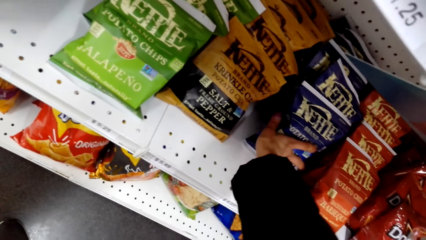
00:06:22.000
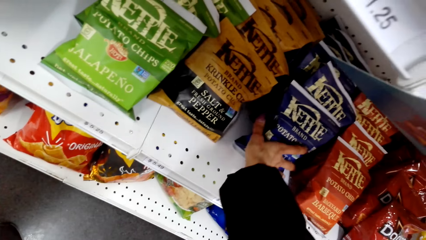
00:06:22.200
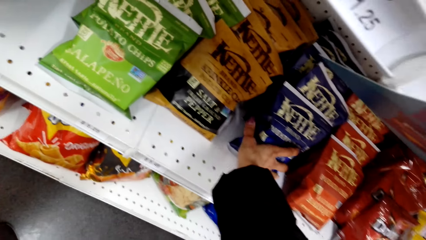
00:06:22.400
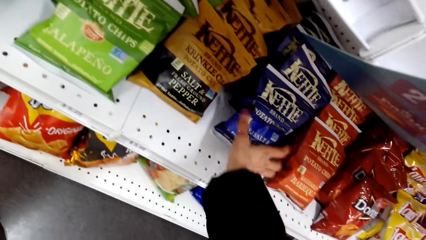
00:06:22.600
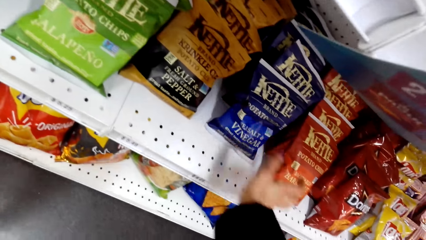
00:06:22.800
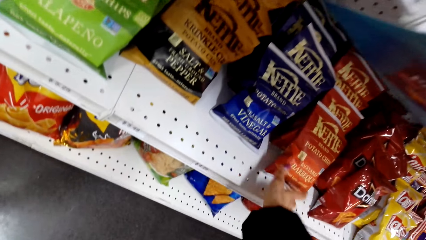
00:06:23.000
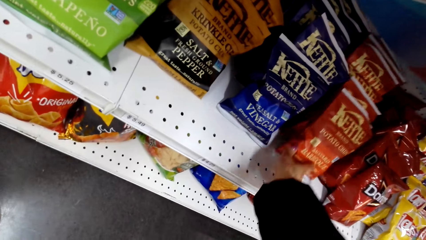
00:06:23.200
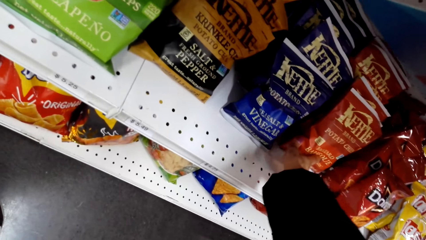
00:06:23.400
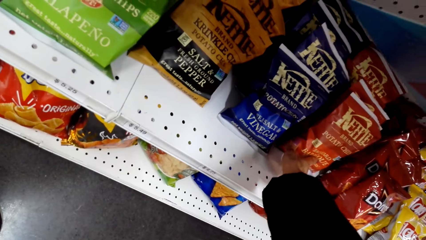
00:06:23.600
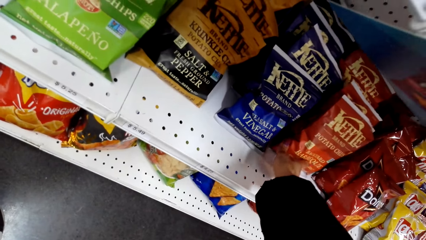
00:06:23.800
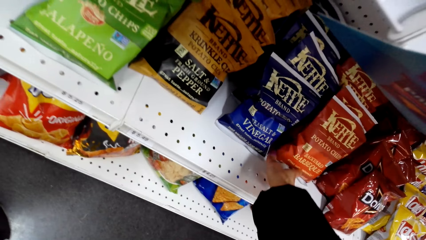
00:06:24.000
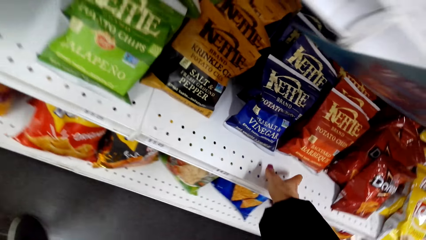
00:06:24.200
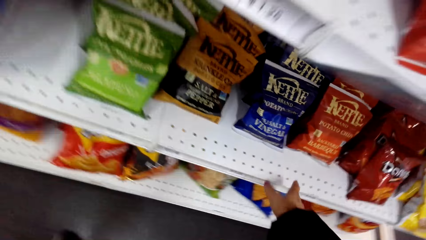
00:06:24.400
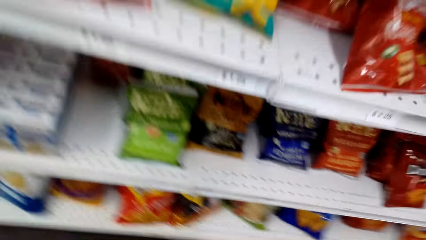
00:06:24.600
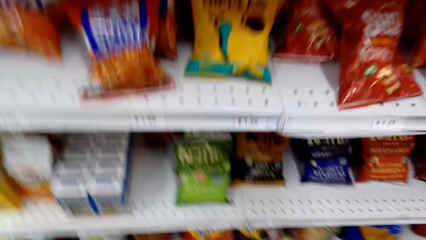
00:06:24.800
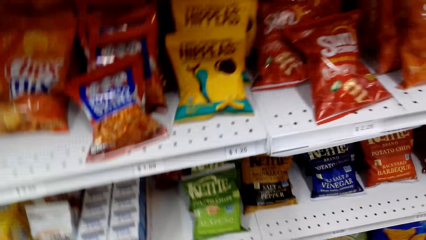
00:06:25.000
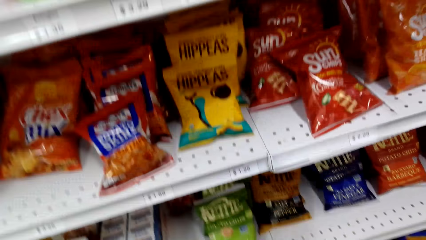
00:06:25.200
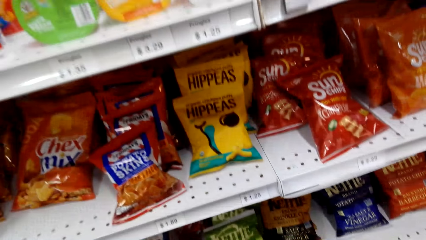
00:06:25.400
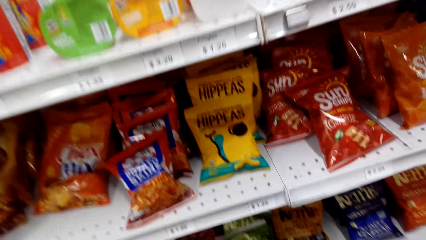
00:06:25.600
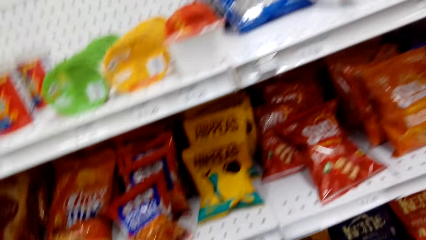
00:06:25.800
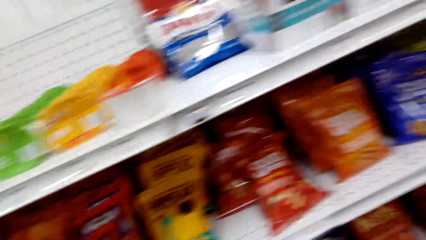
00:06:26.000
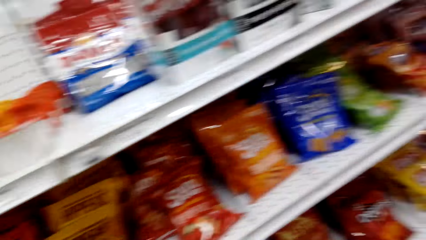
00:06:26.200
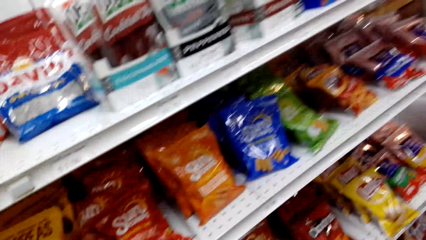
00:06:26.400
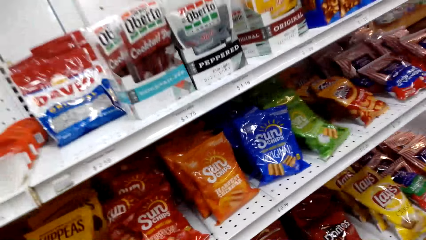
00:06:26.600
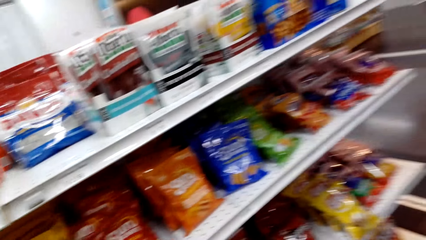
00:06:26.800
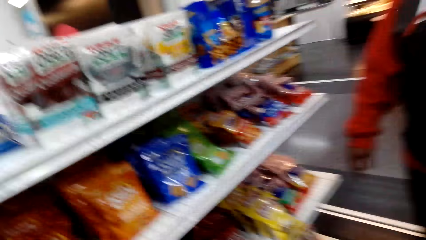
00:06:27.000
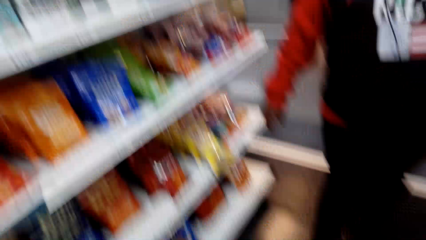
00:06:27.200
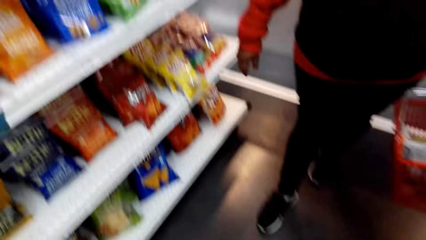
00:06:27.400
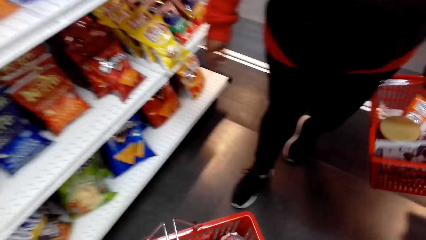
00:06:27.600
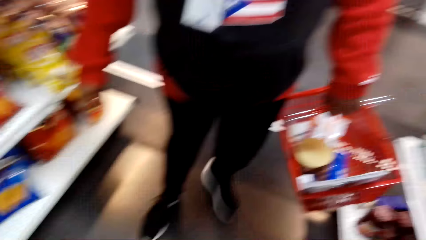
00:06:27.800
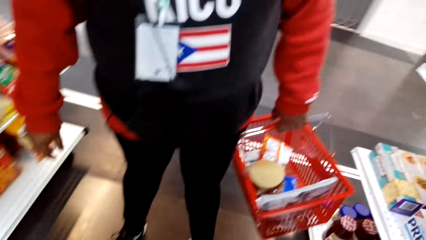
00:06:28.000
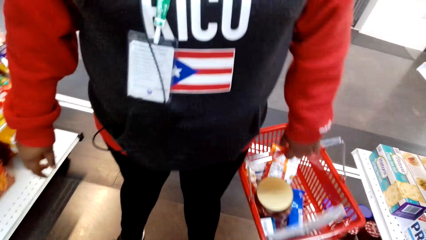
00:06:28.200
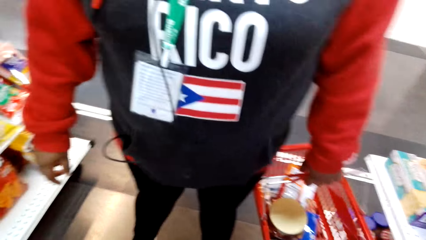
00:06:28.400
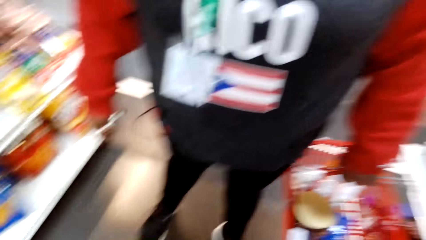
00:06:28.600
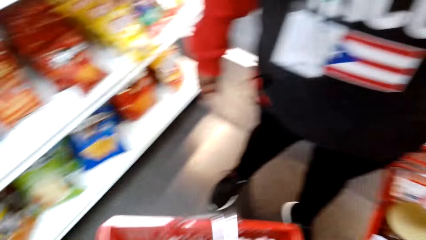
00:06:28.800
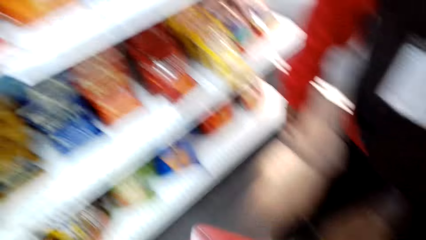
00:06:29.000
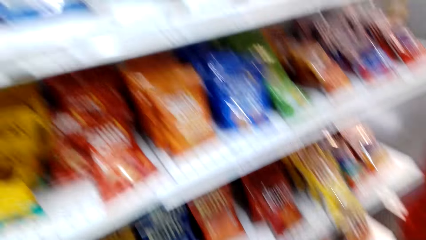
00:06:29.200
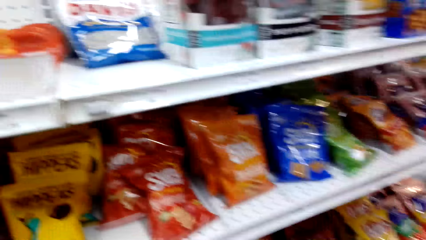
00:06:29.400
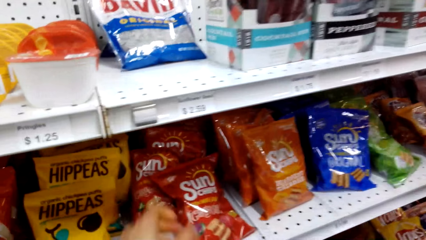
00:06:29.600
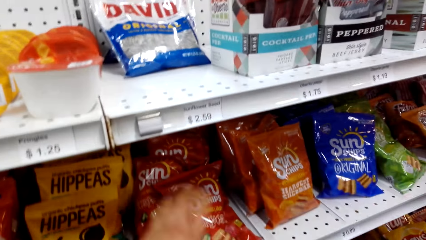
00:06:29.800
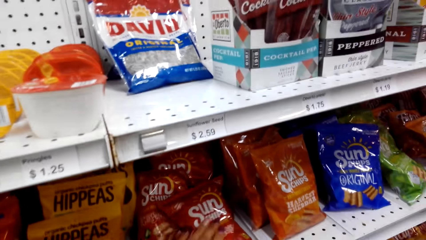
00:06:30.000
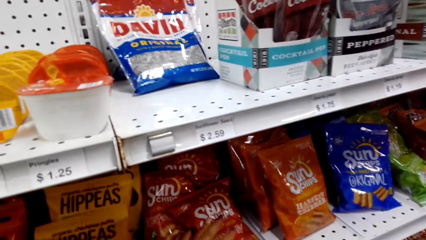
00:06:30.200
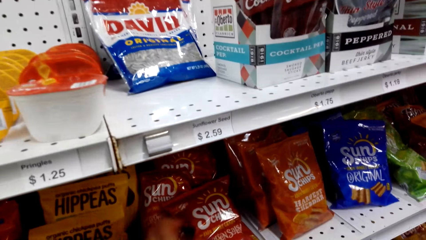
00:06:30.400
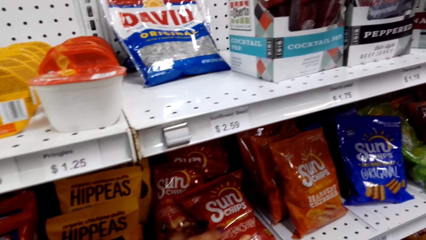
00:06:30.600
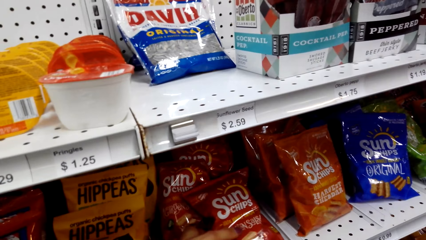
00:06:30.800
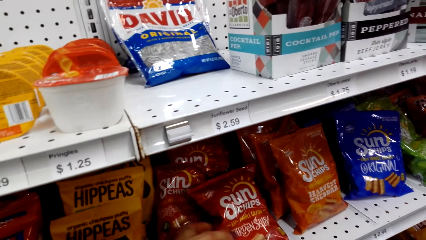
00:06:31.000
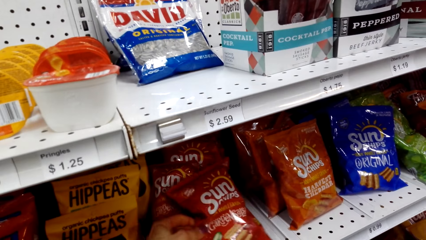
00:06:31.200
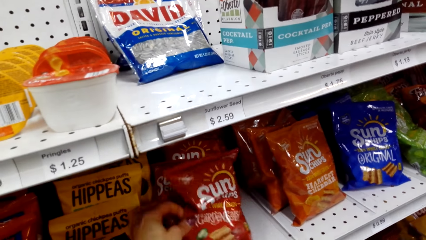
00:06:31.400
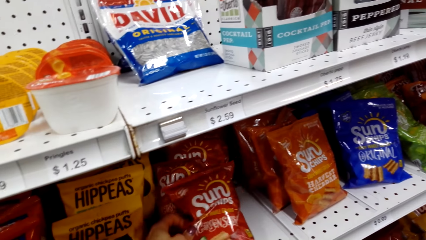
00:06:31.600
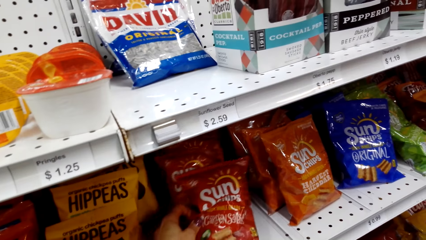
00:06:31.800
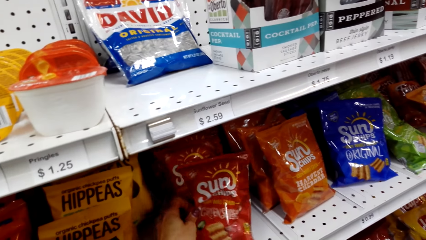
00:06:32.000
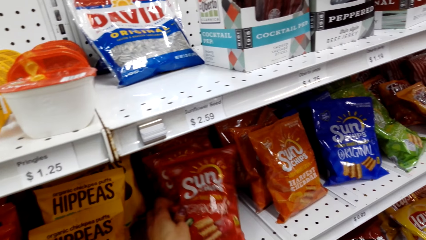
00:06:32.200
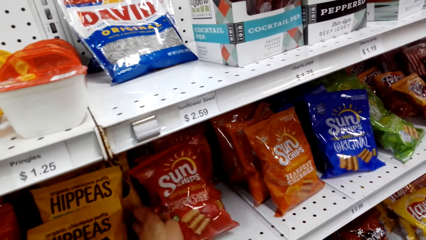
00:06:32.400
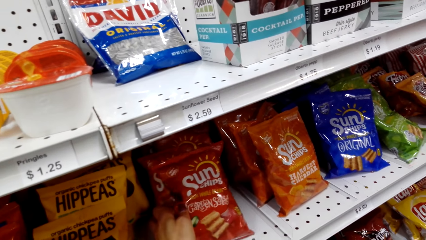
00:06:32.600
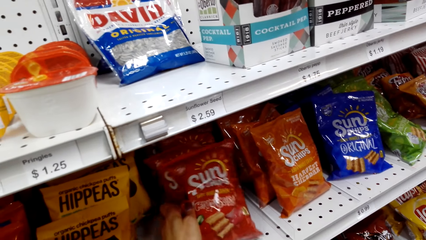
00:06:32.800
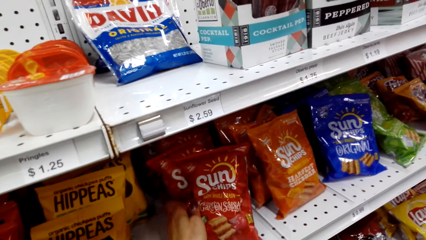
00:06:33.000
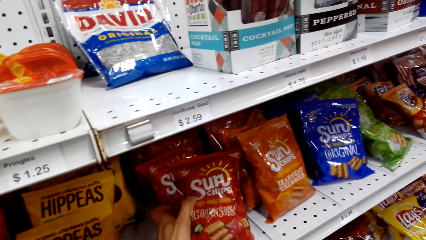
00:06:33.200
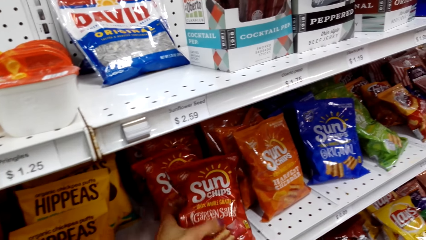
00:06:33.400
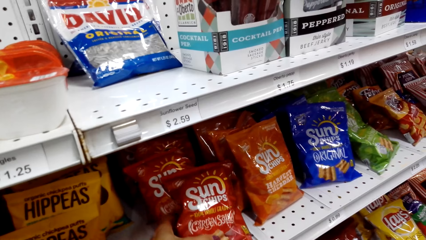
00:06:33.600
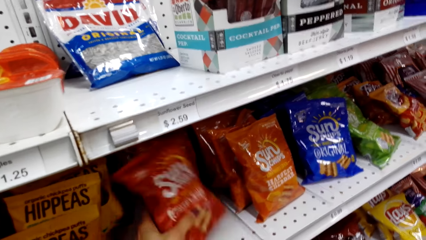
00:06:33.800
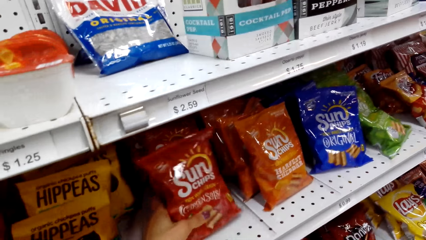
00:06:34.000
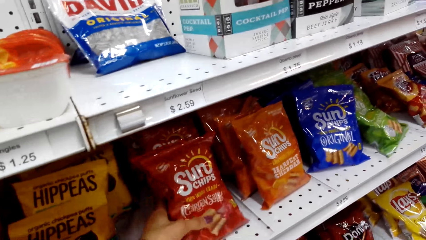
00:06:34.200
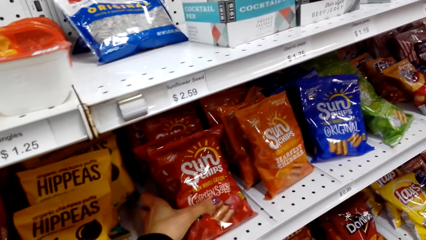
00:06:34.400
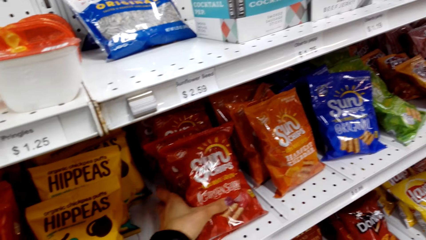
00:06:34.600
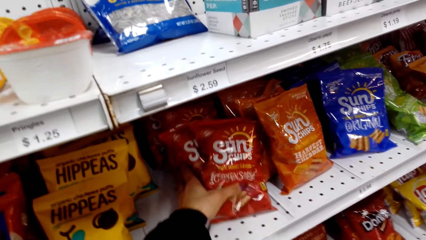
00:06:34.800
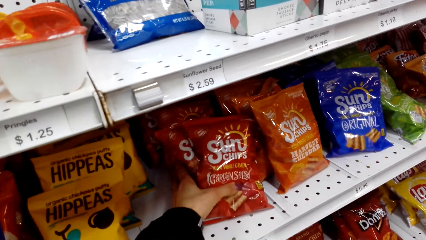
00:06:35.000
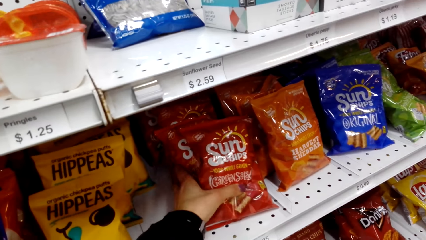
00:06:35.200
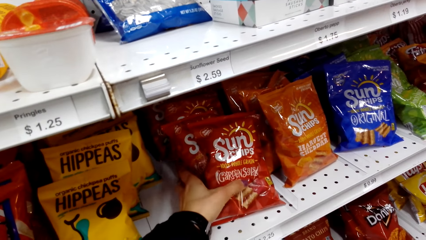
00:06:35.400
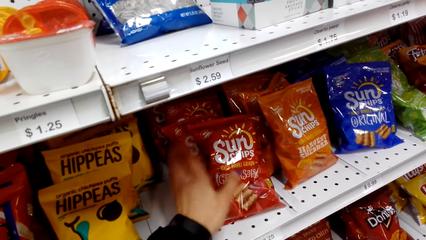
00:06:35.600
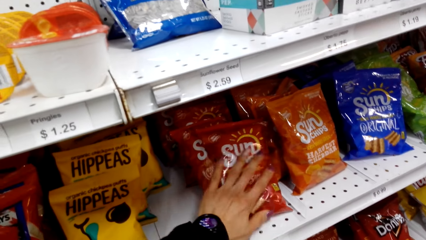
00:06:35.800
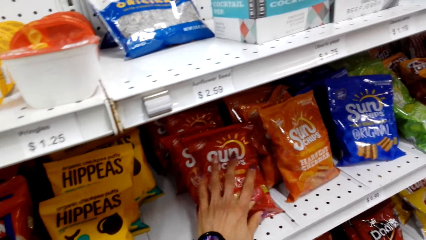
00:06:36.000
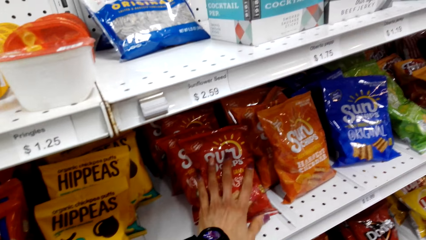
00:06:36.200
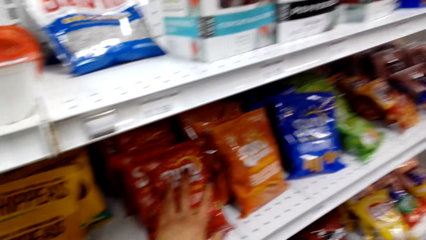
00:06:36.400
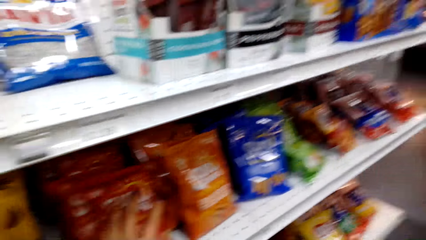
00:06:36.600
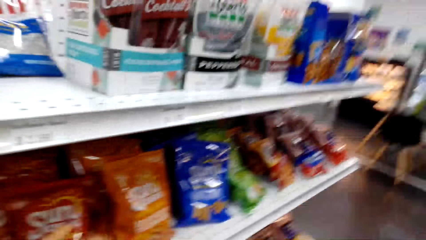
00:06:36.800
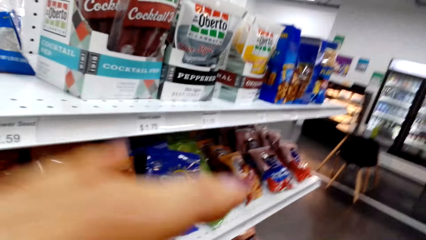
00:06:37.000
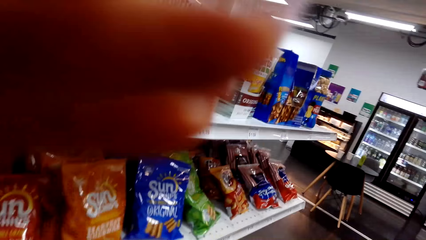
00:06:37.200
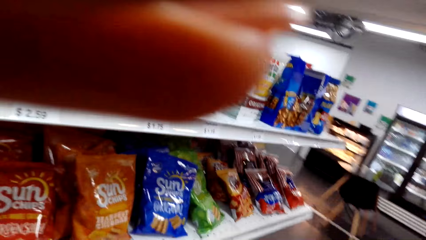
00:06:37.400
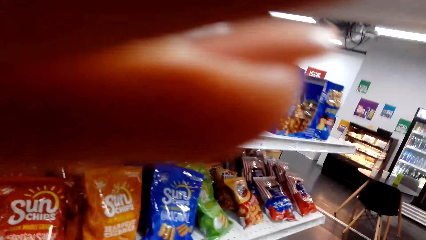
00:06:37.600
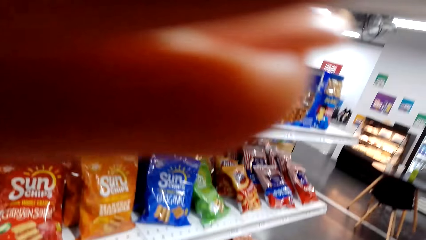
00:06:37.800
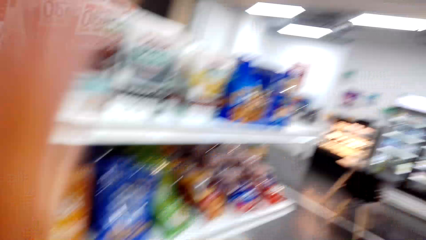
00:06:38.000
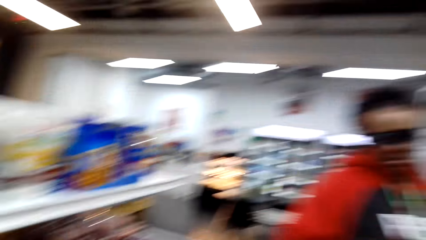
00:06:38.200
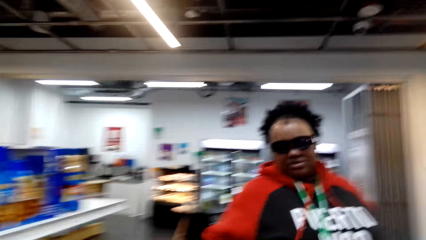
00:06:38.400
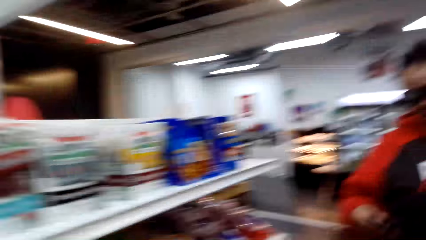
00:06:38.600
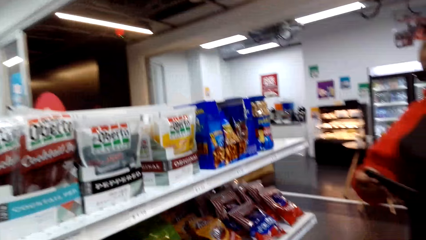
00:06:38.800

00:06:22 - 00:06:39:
The camera wearer stands. A woman carries a shopping basket. The woman stands close to the camera wearer. The camera wearer aligns packets of chips. They hold the Sun Chips. They push the Sun Chips on the shelf. They lift a hand.
